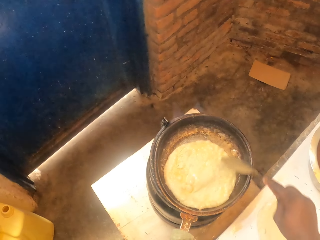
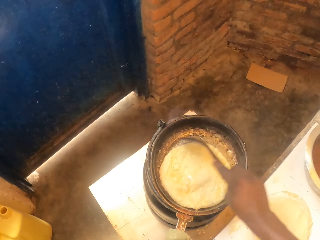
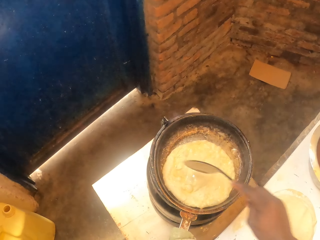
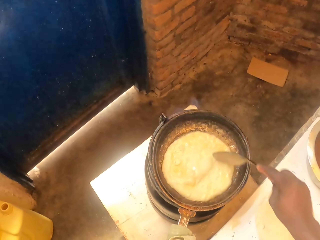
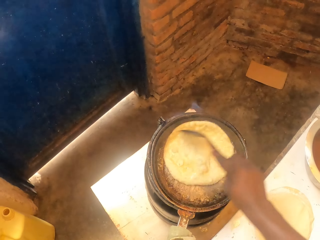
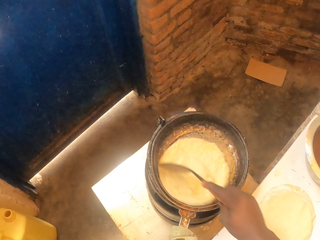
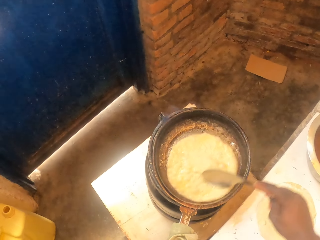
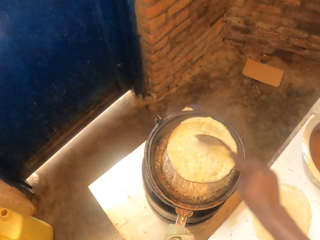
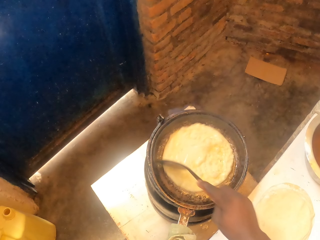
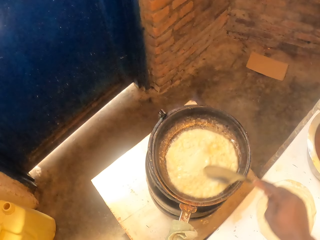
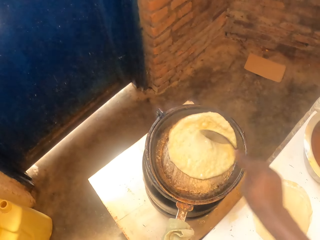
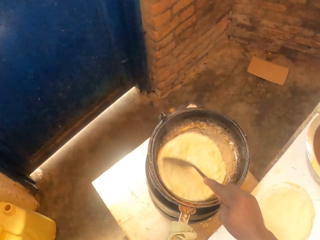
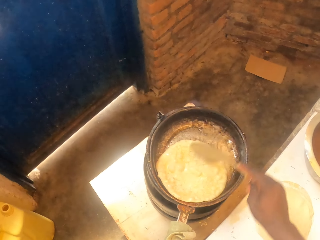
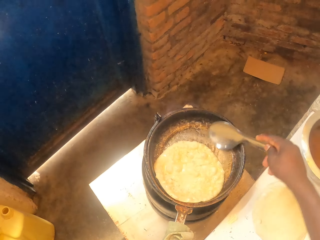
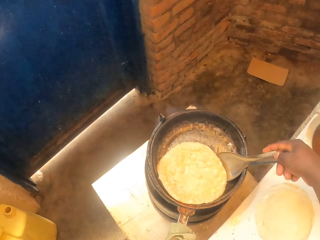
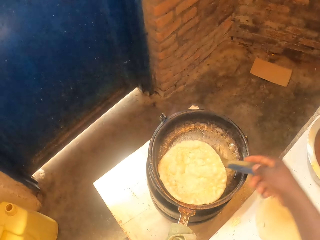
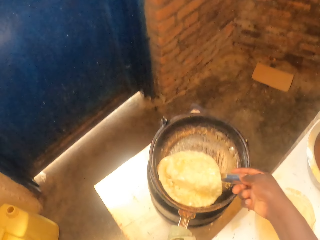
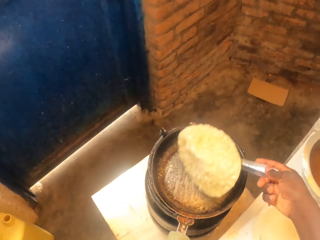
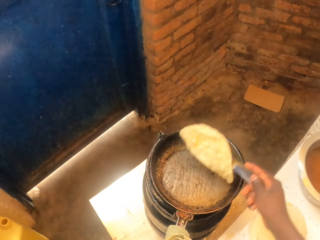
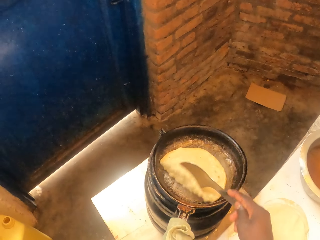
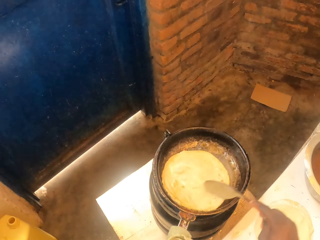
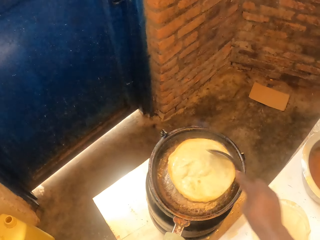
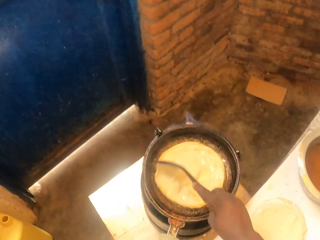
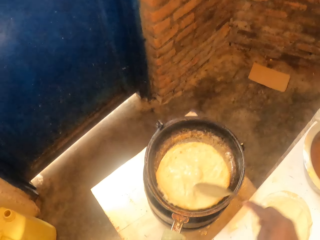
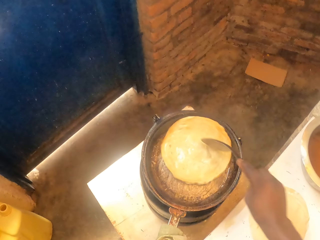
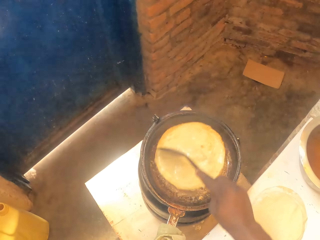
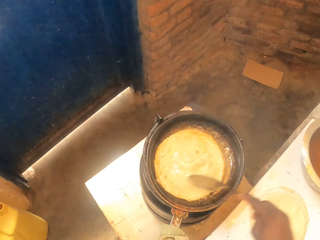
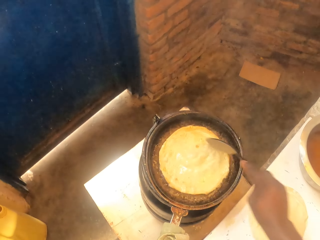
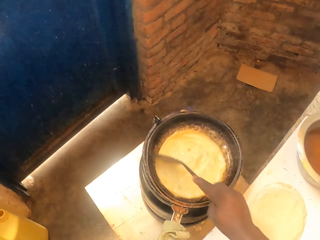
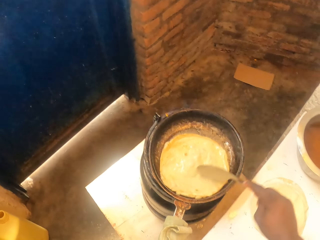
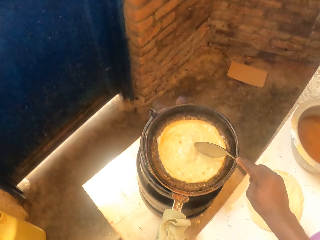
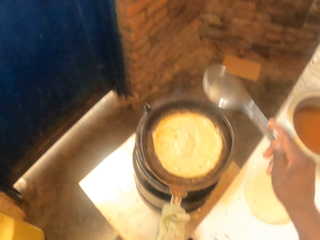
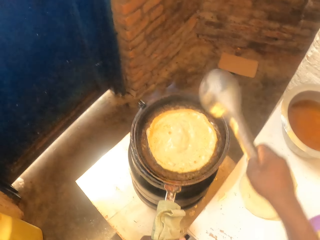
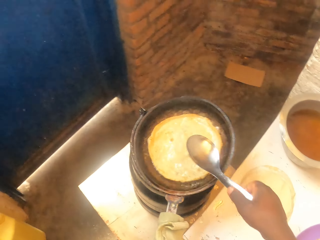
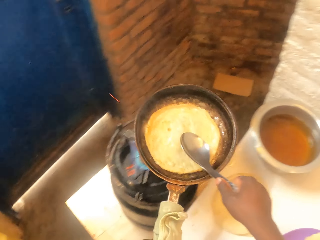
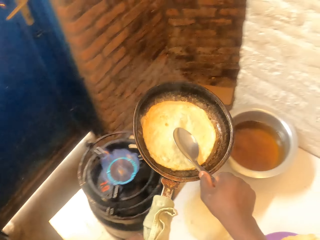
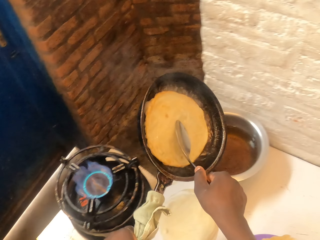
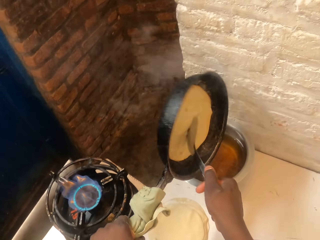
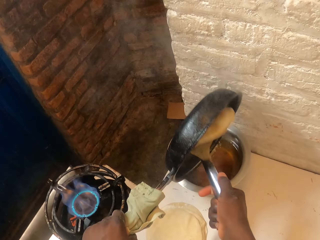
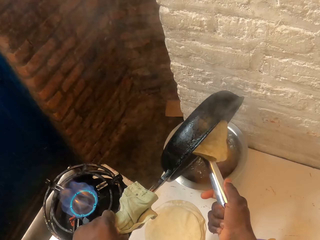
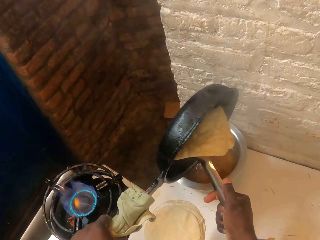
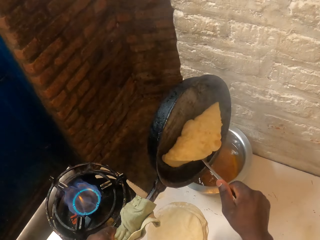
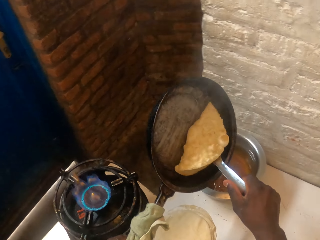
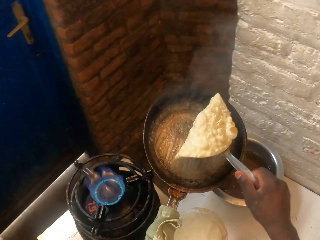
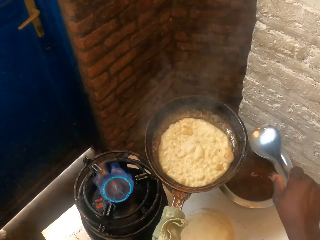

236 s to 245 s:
The camera wearer flips a flat bread with a spoon. They rotate the flat bread in the pan with the serving spoon. They lift up the pan from the gas cylinder. They pour the oil into the pot.

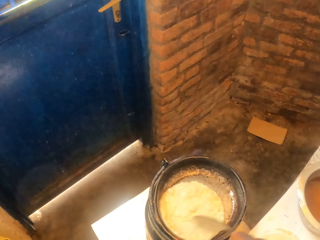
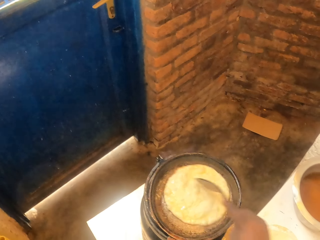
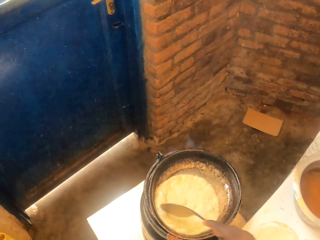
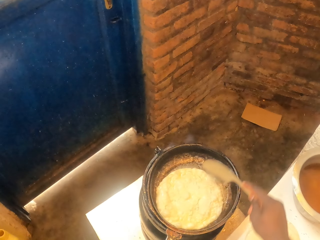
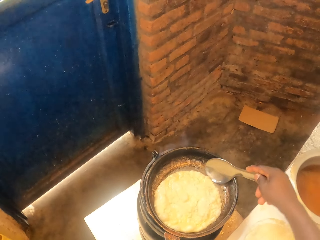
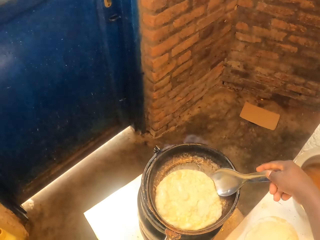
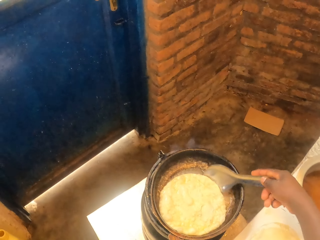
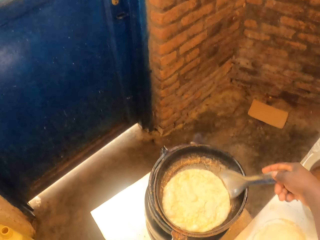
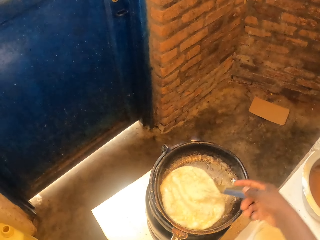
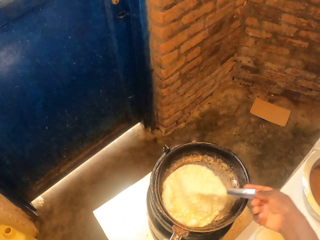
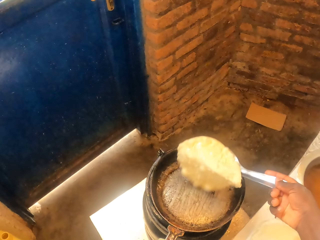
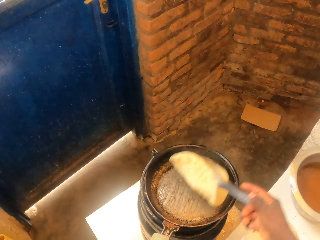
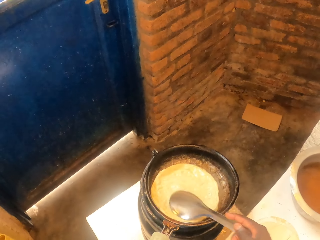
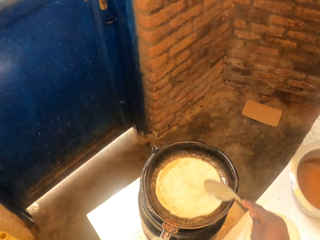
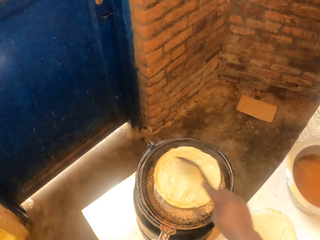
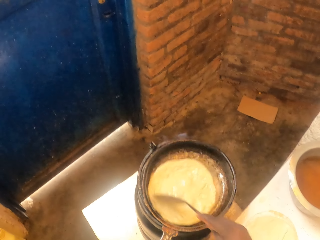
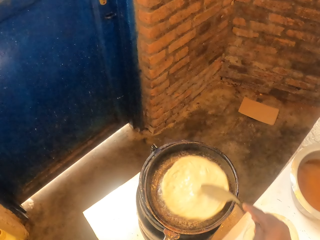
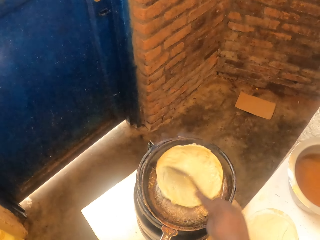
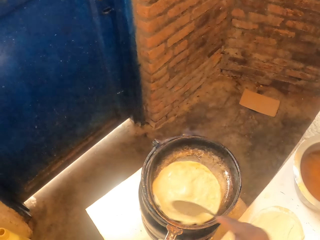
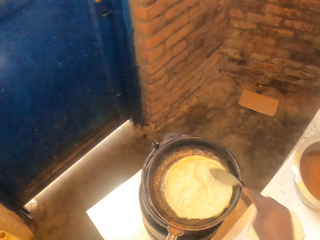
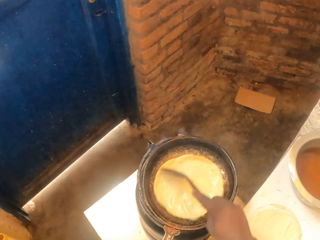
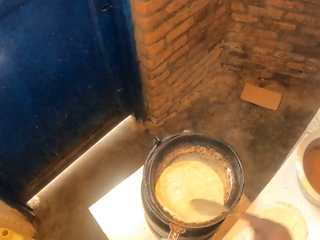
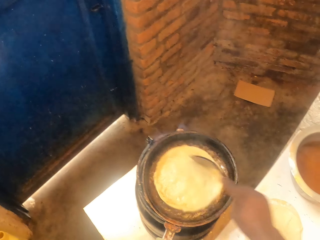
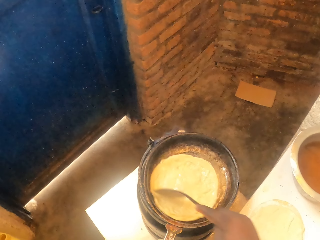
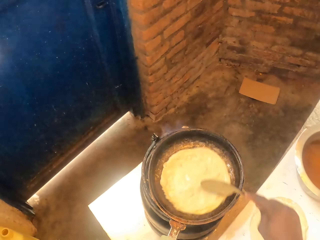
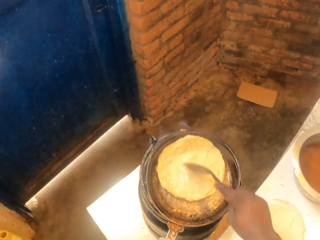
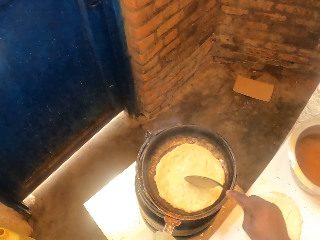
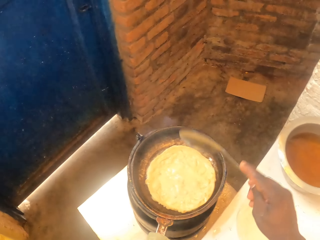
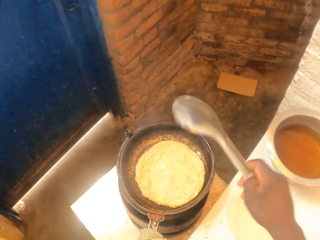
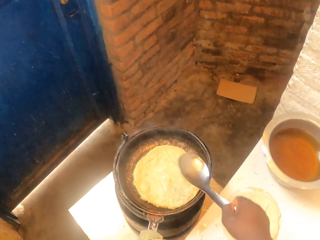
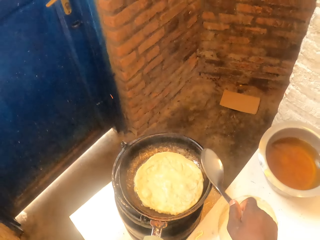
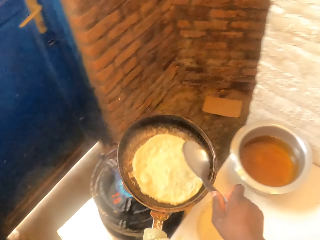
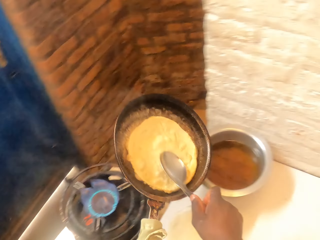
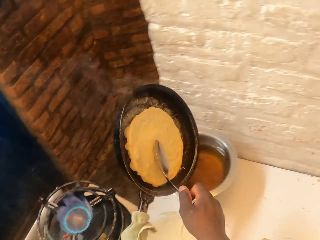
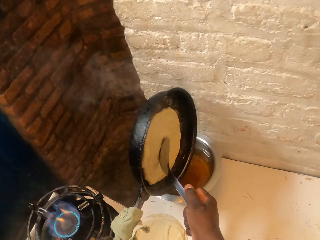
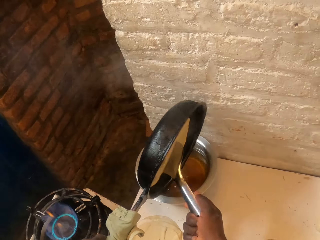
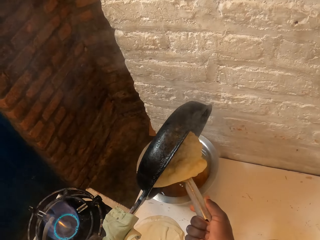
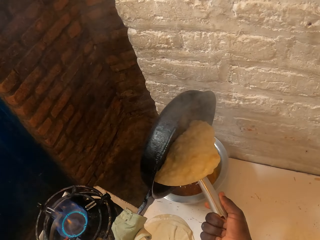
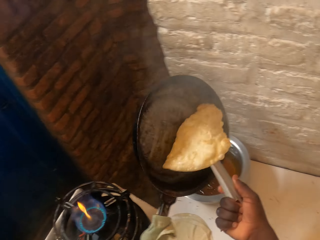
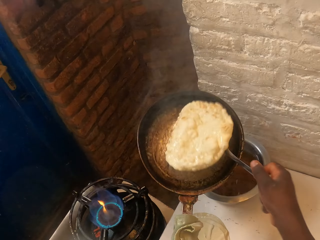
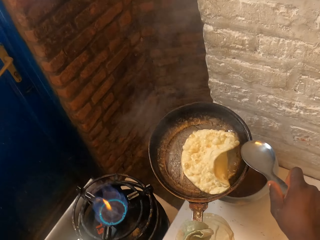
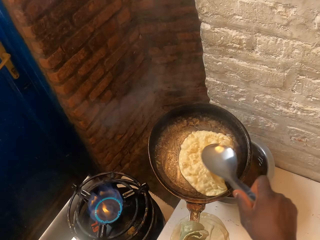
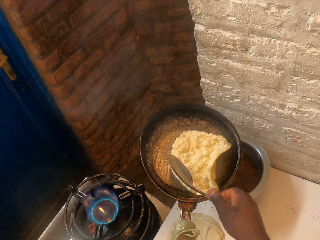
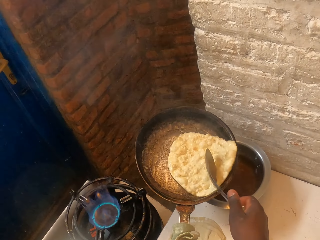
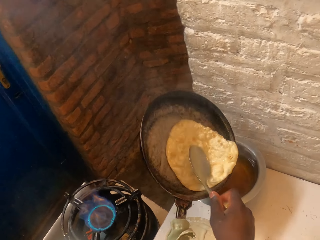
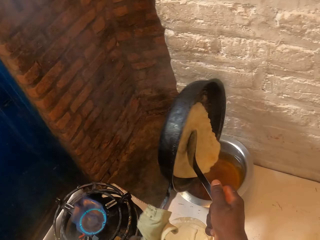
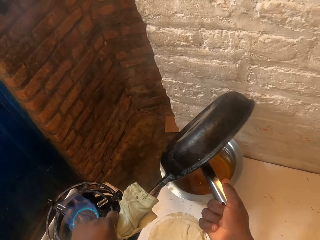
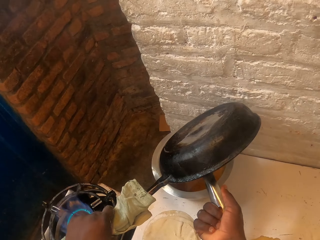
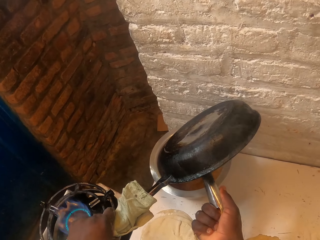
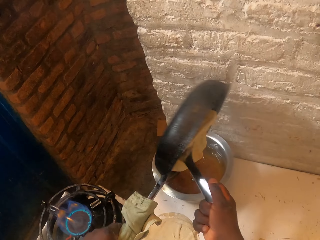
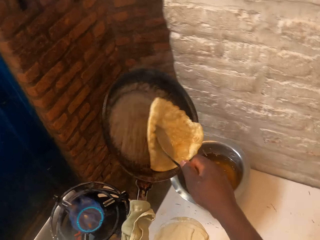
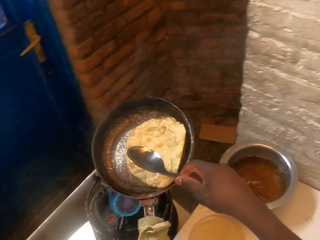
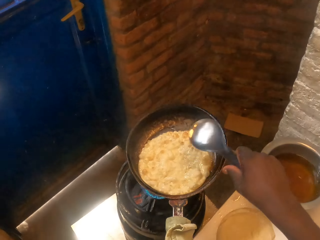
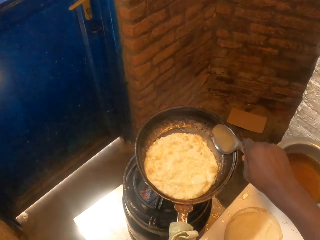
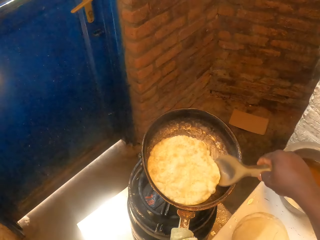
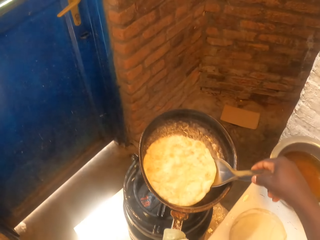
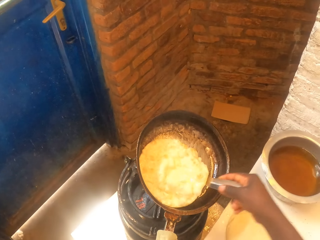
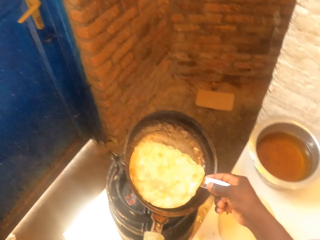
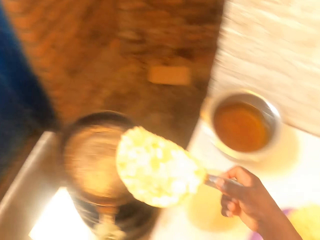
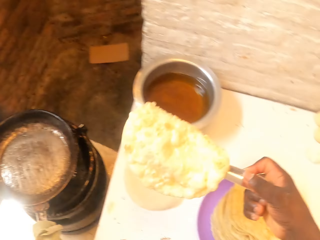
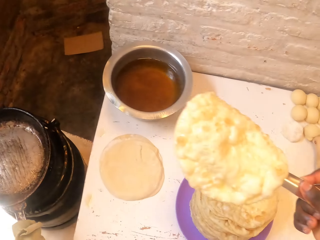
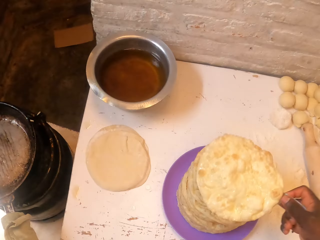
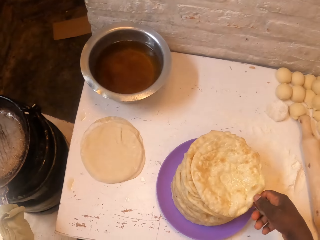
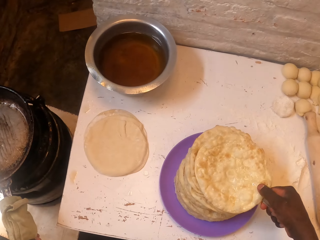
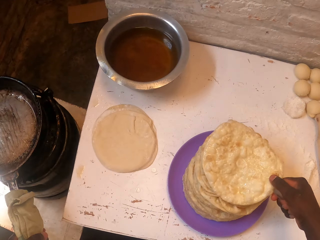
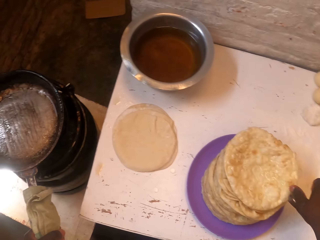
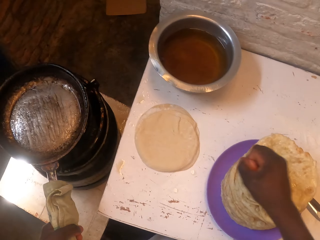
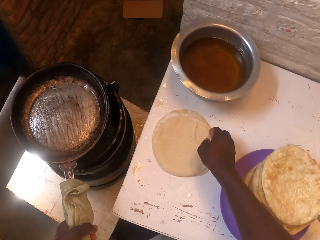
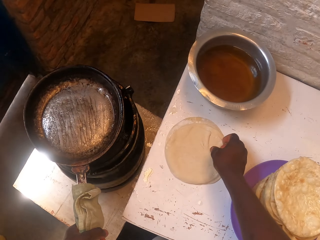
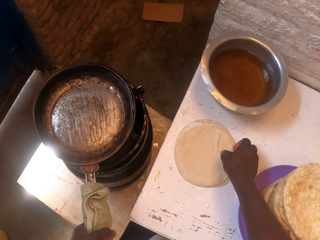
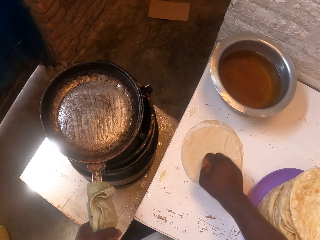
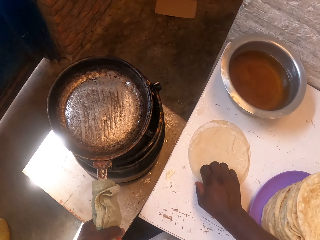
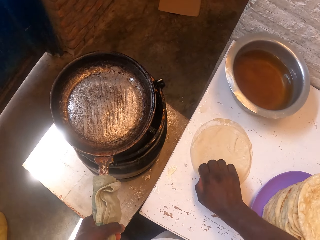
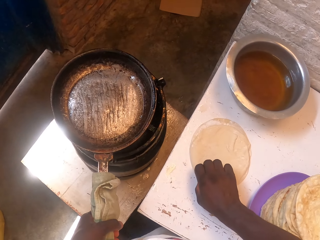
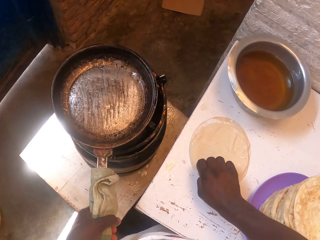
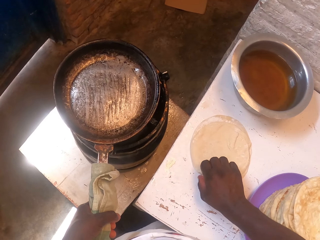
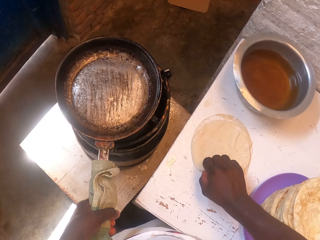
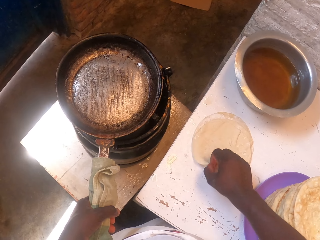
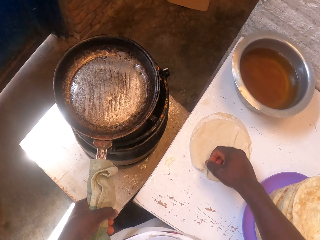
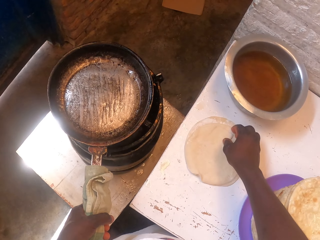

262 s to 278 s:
The camera wearer flips a flat bread with a serving spoon. They rotate the flat bread in the pan with the serving spoon. They lift up the pan from the gas cylinder. They pour the oil into the pot. They place a flat bread in the pan. They pour the oil into the pot. They lift up the flat bread from the pan. They put the pan on the gas cylinder. They put the spoon in the plate. They drop the roti in the plate. They pick up a flat bread from the table.
